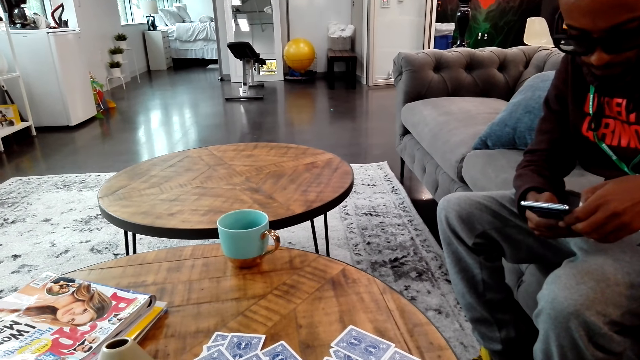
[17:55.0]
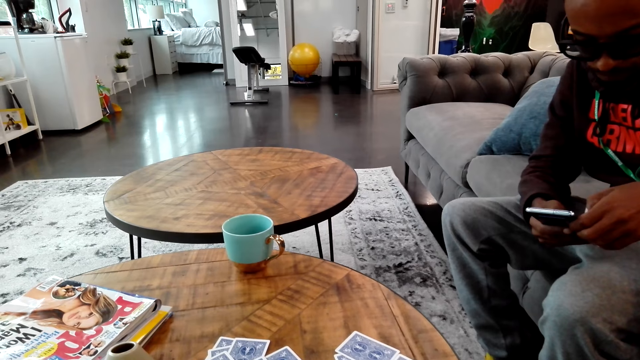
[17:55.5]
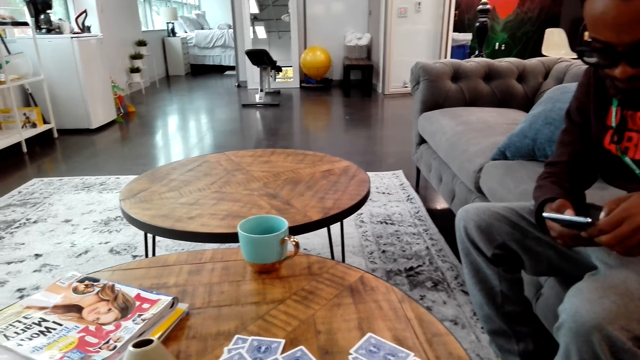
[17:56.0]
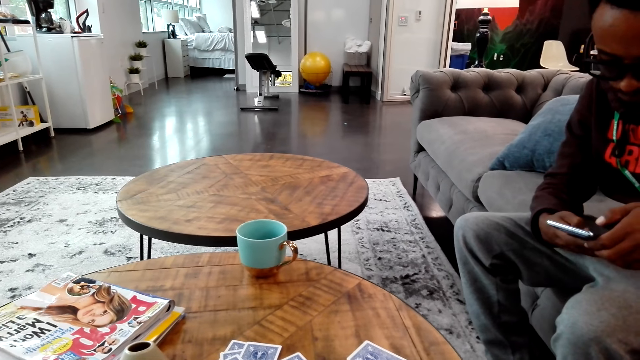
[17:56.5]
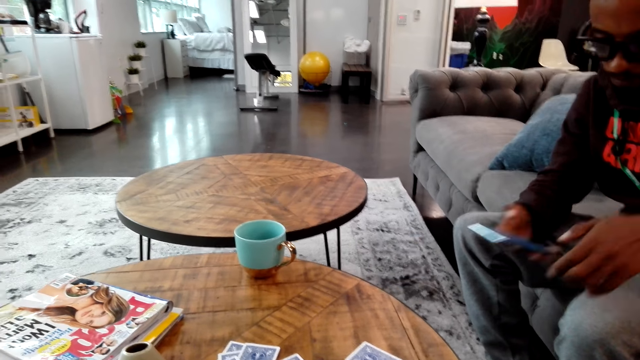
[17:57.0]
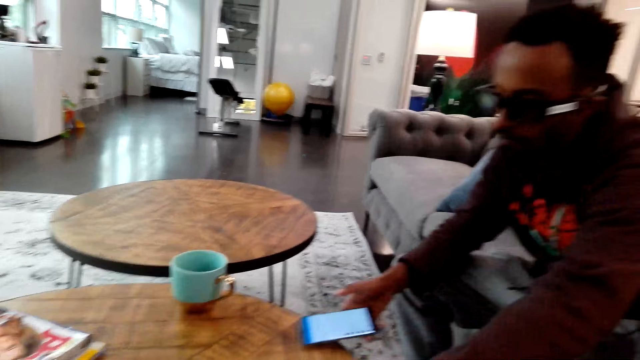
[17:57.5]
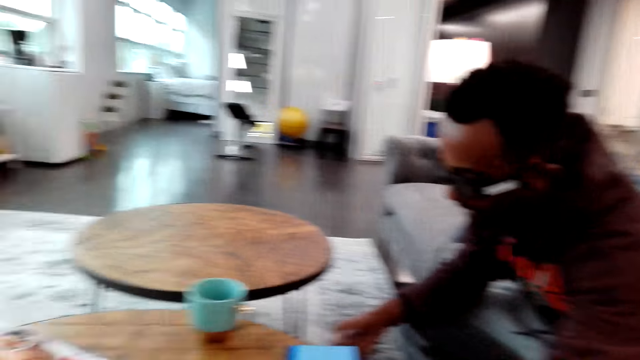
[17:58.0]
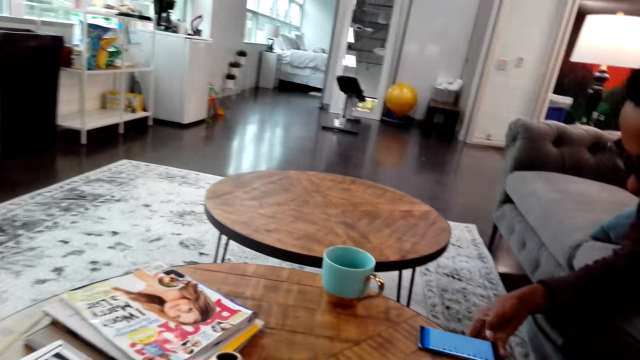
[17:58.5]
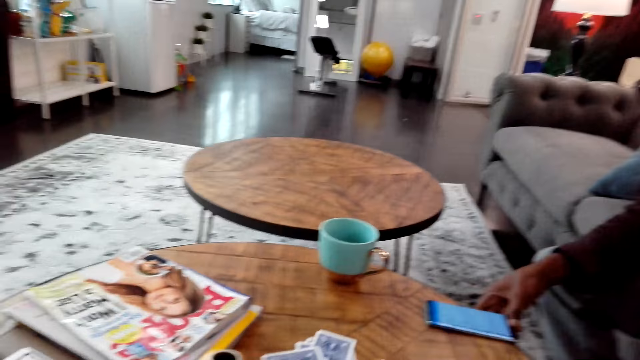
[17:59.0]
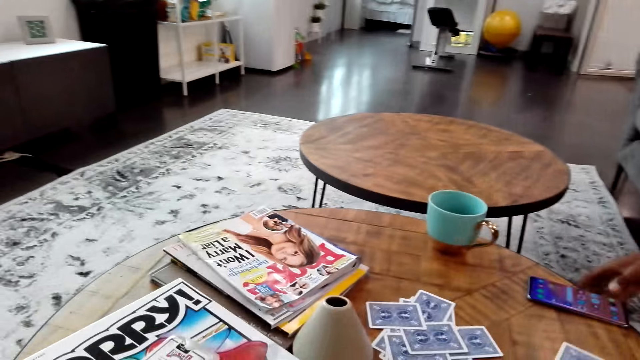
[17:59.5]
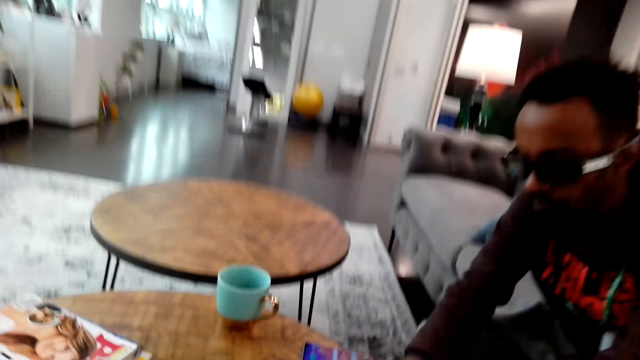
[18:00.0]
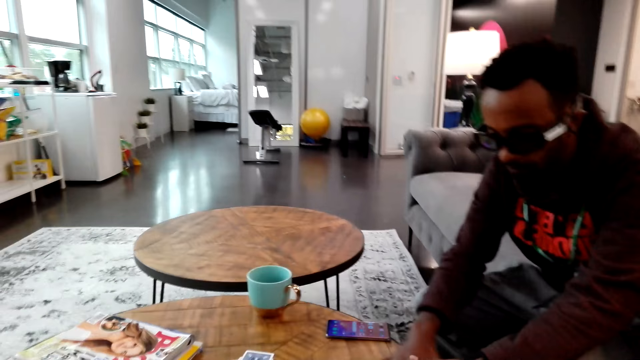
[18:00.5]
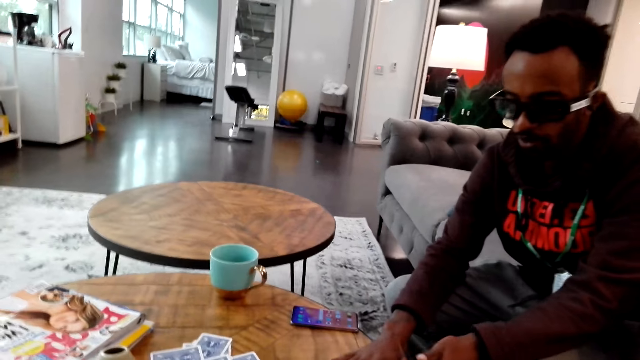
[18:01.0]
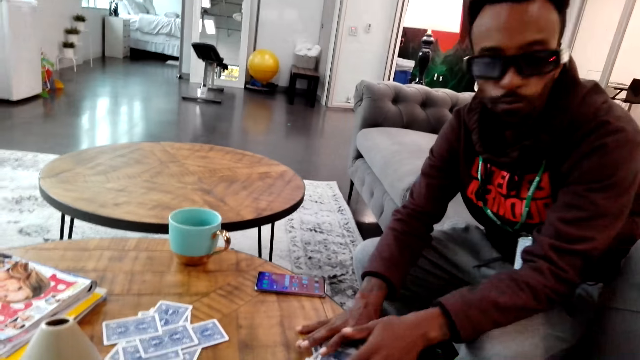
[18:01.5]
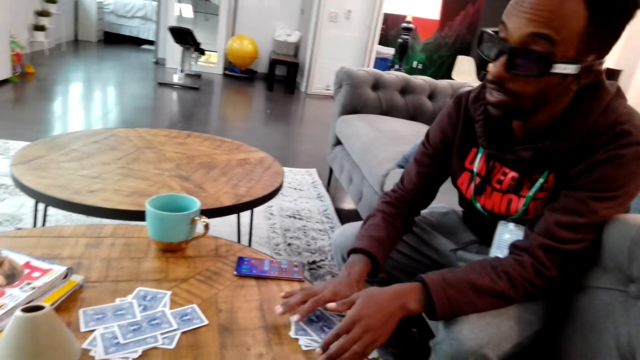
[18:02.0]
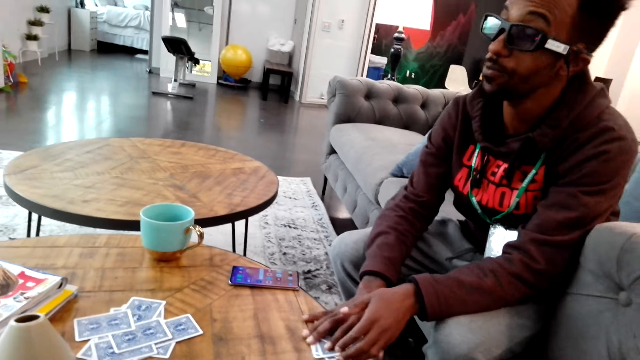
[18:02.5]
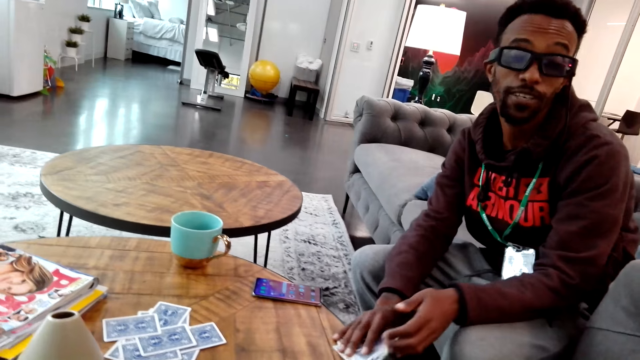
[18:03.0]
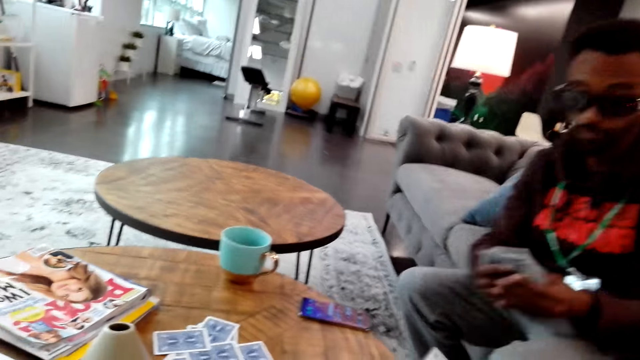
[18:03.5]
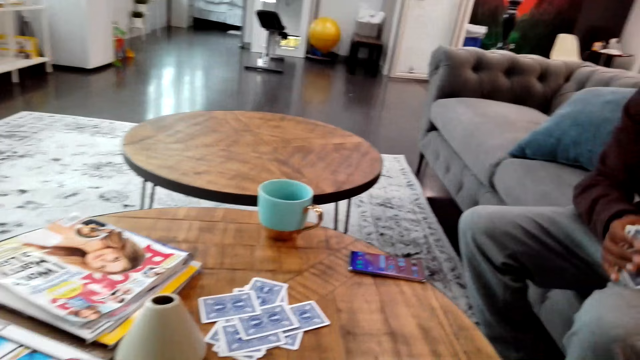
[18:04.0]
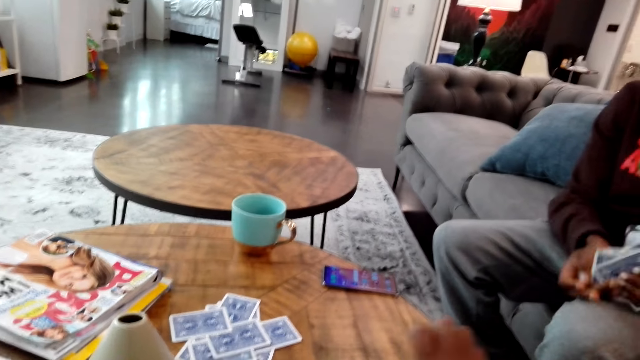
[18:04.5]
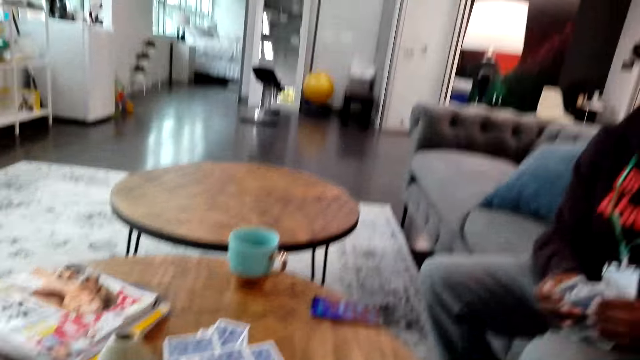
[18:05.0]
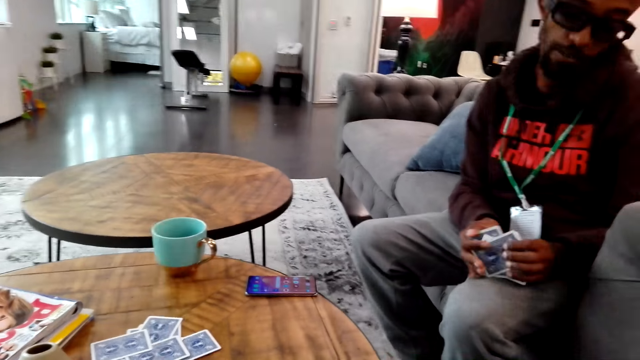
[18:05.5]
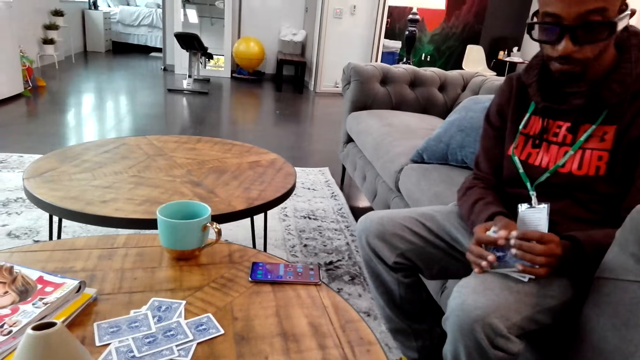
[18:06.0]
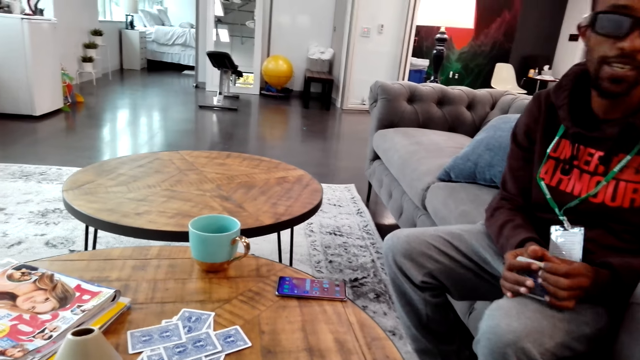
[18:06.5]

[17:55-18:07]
A man operates a phone and places a card on the table. The man puts the phone on the table. He operates the phone. He picks up the cards. He does something. He moves the cards on the hands.

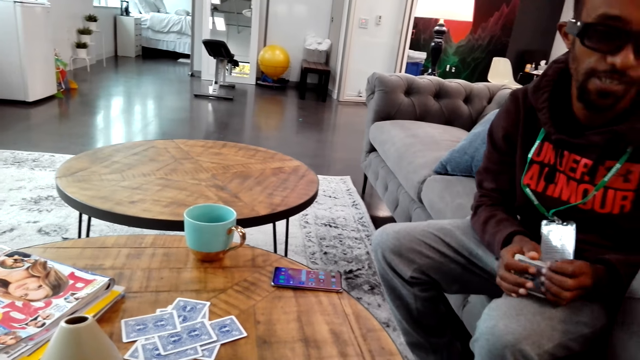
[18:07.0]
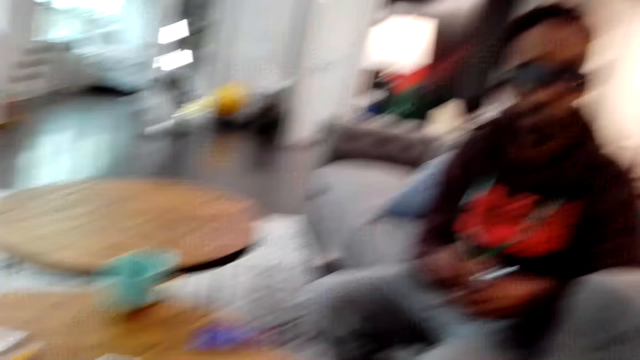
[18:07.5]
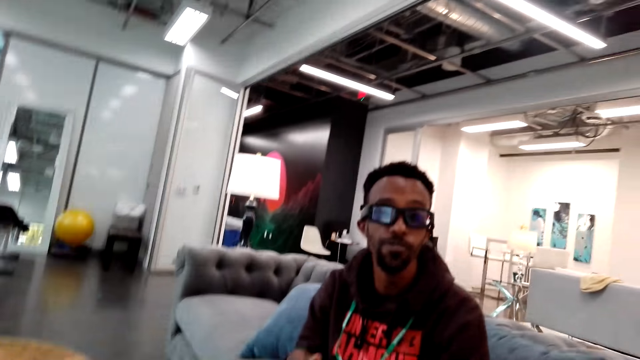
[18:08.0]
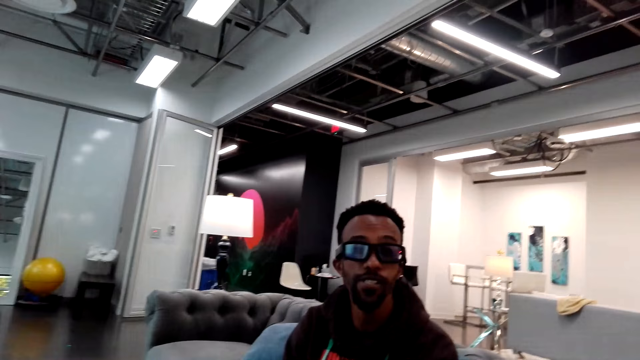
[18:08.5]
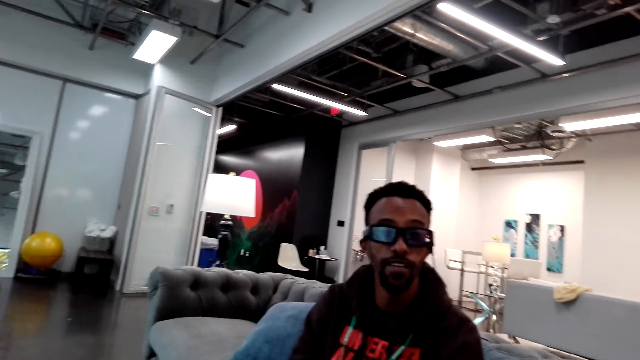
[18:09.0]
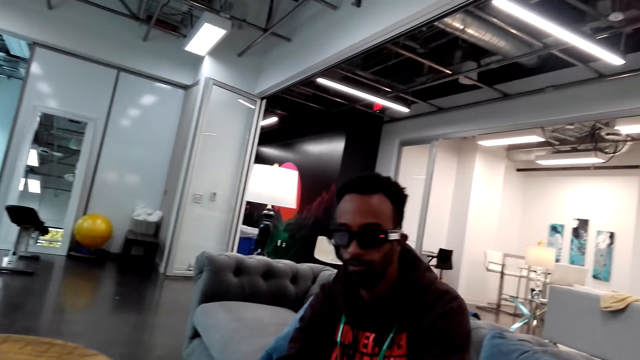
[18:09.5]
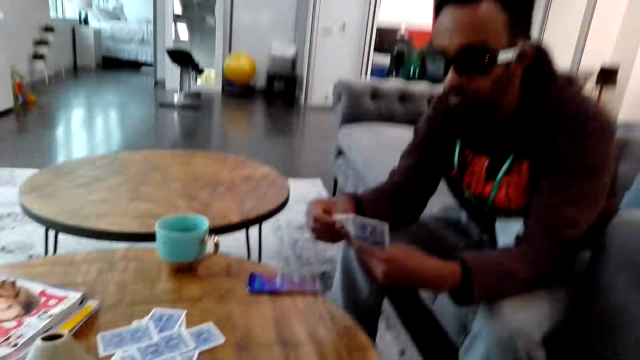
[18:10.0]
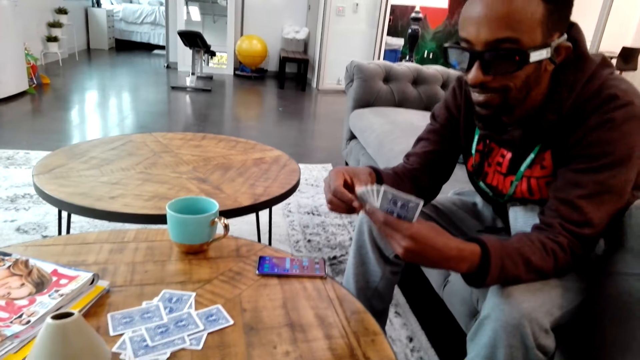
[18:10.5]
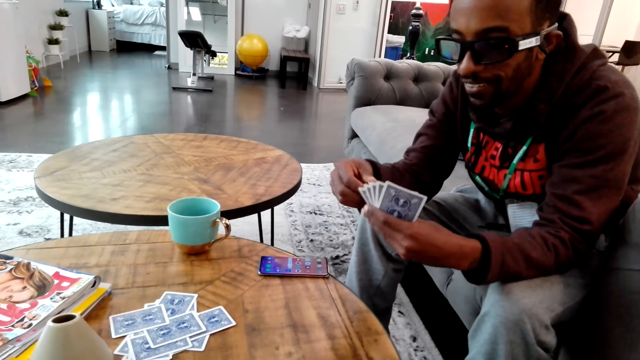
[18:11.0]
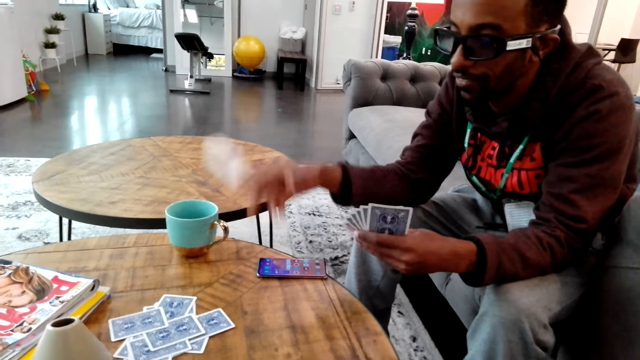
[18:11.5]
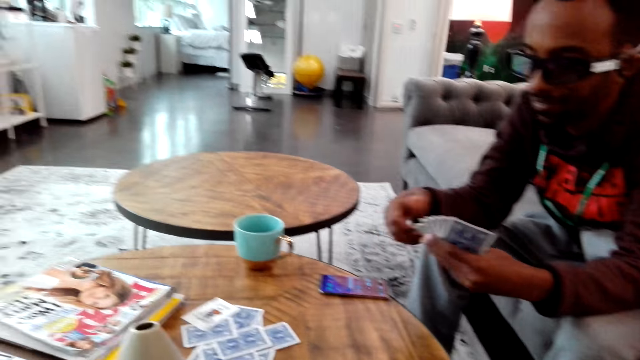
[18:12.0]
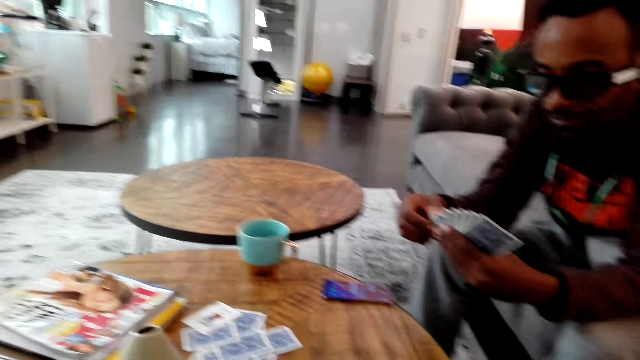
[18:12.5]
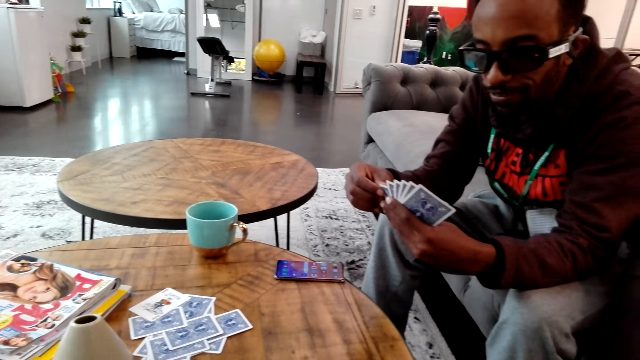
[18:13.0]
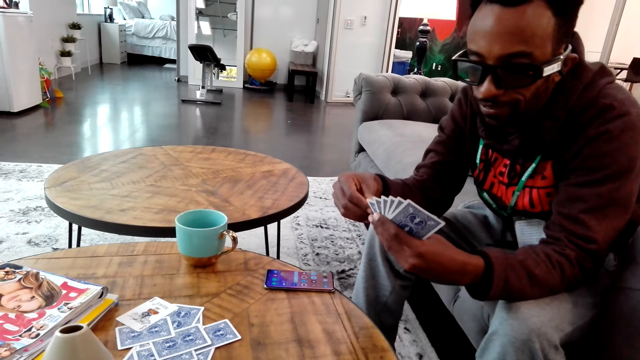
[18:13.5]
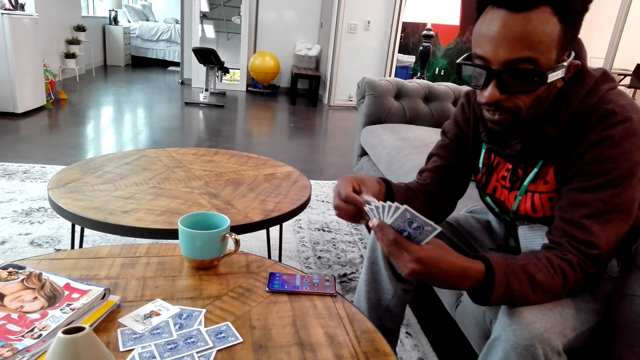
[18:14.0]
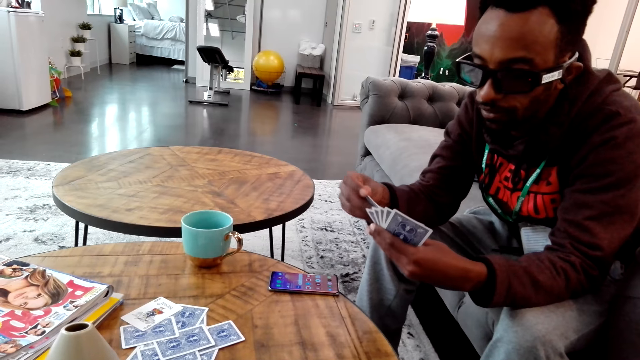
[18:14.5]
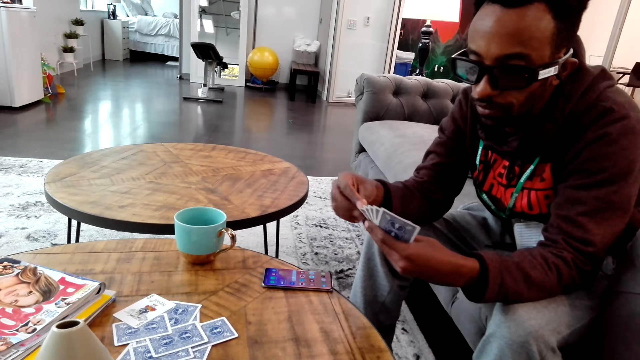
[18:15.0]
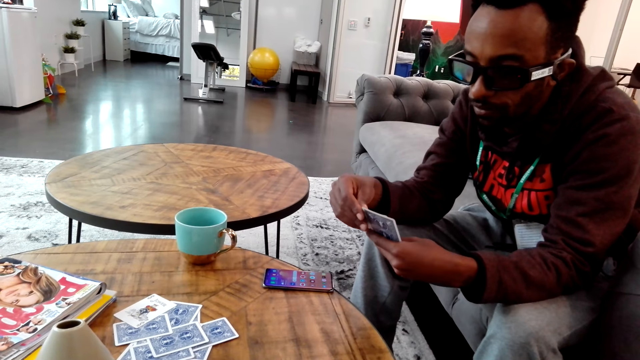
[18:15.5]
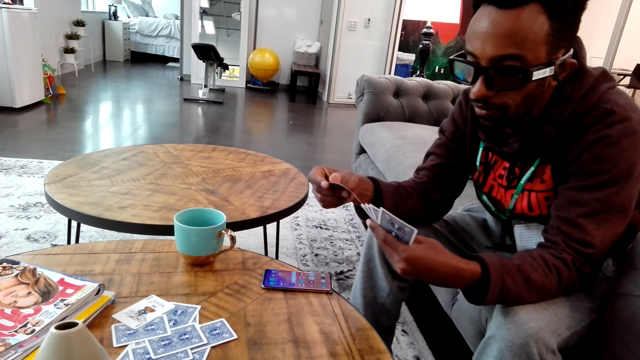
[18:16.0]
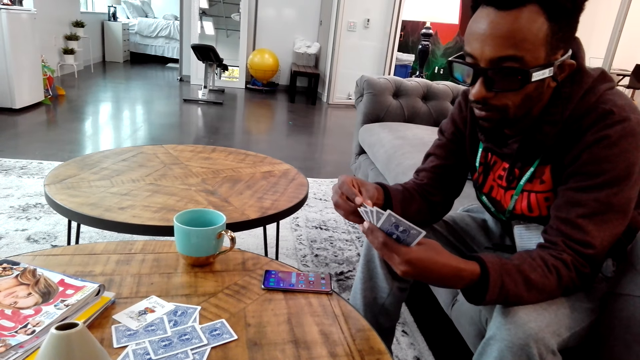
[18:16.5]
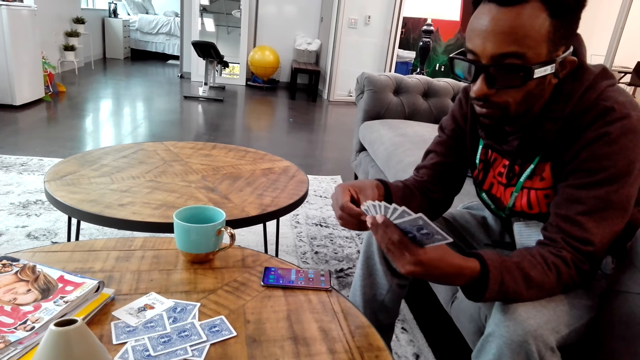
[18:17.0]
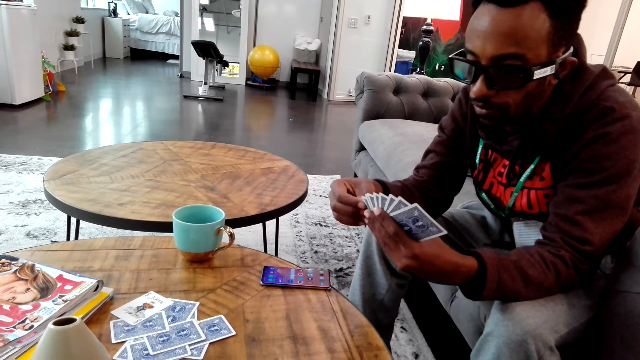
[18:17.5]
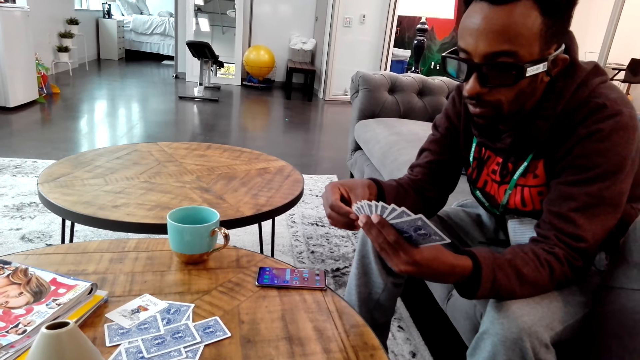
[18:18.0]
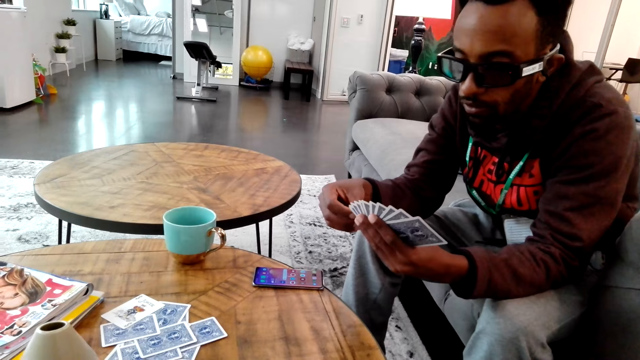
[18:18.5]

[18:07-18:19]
The camera wearer looks around. A man moves cards on the hands. The man drops a card on the table. The man moves hands on the hands. The man holds the card on the hands.
